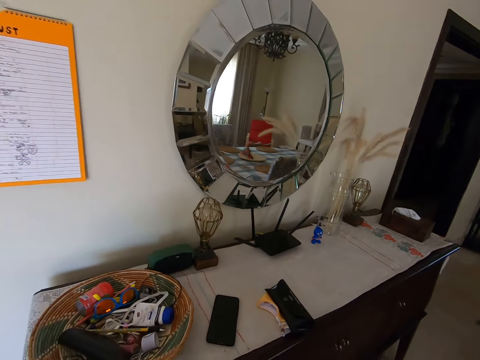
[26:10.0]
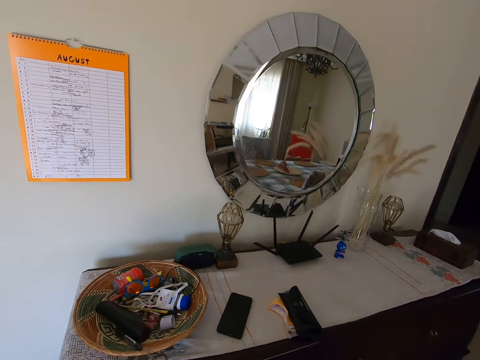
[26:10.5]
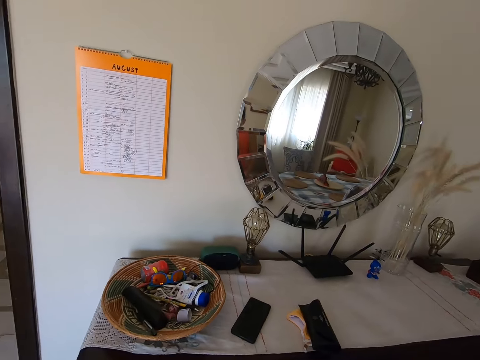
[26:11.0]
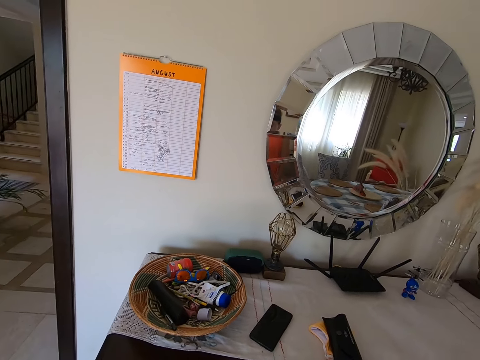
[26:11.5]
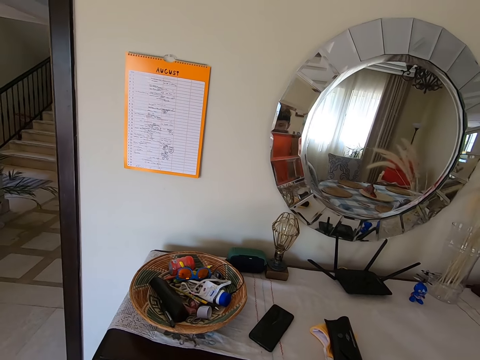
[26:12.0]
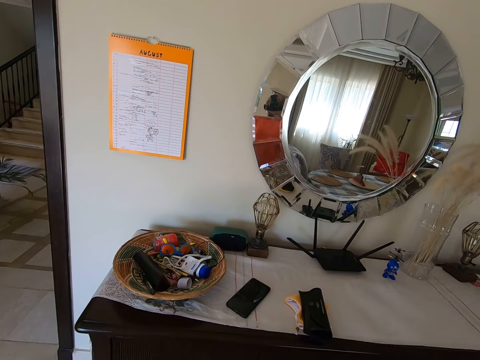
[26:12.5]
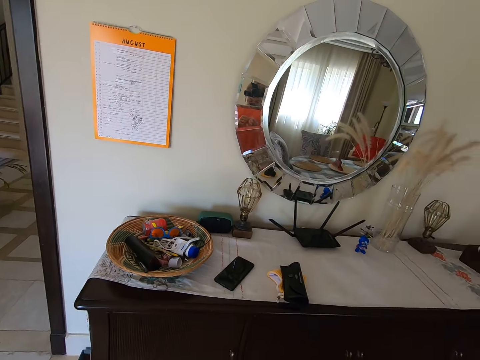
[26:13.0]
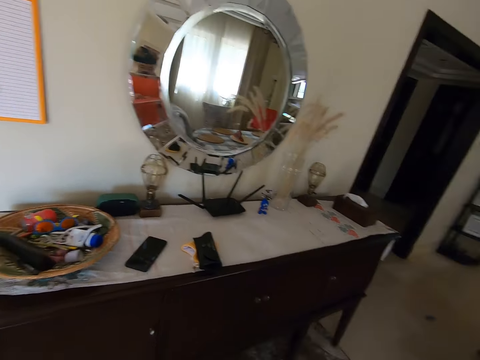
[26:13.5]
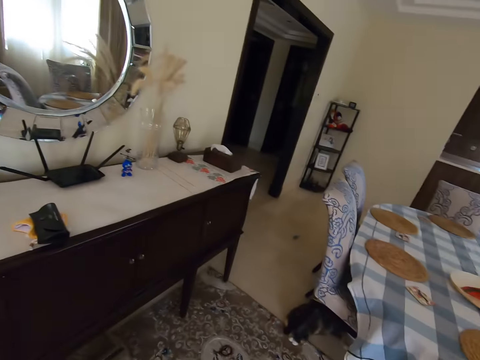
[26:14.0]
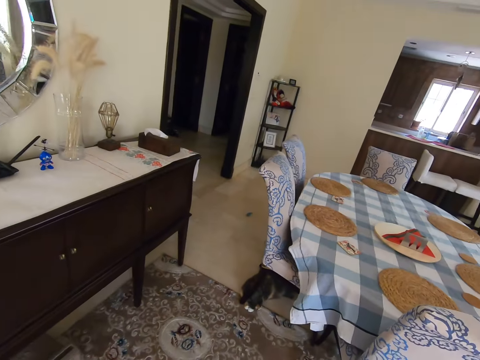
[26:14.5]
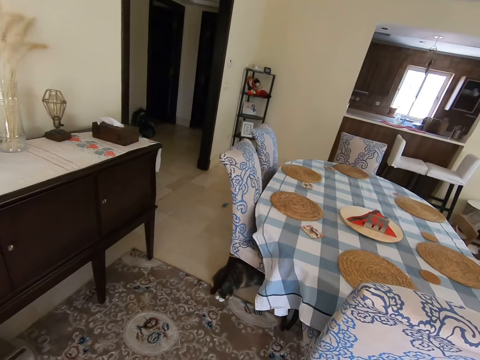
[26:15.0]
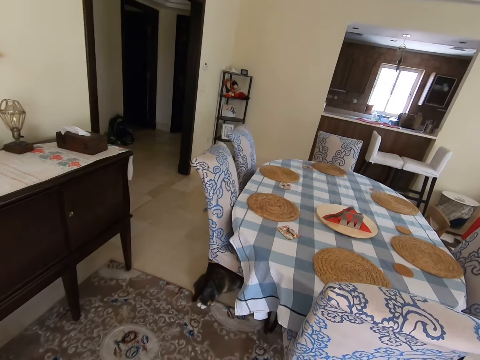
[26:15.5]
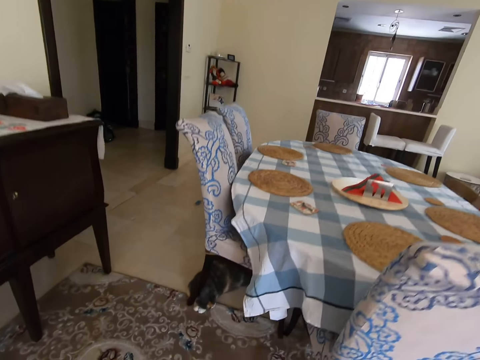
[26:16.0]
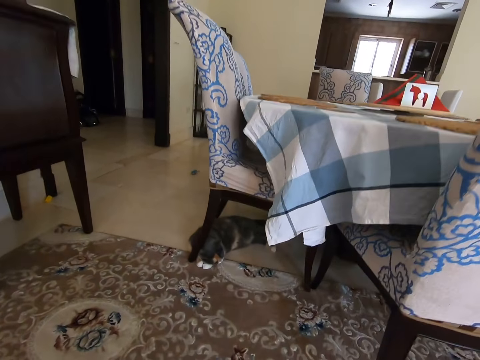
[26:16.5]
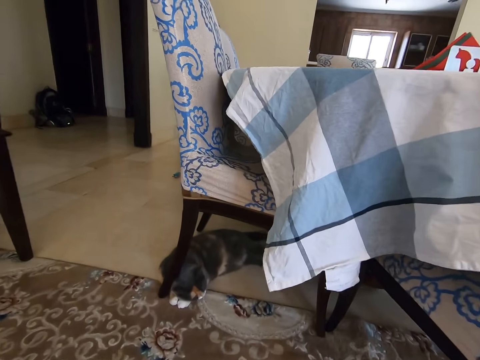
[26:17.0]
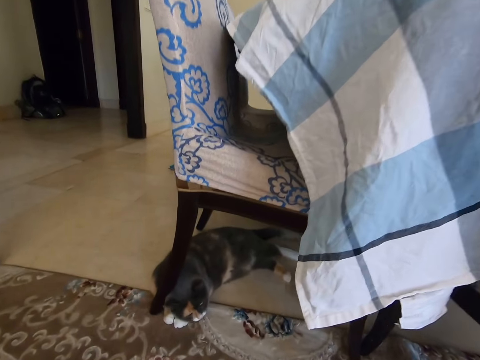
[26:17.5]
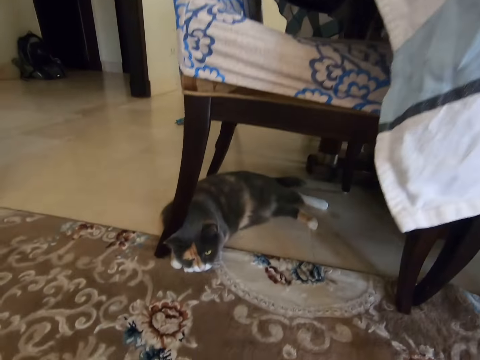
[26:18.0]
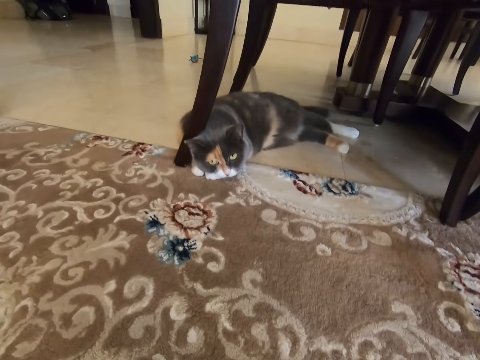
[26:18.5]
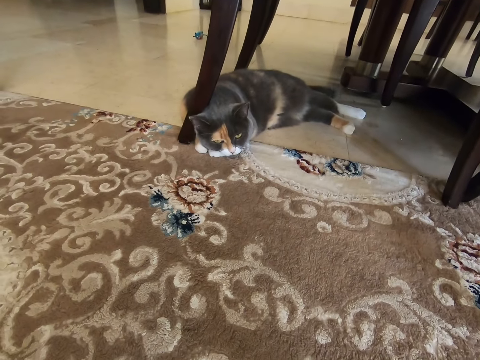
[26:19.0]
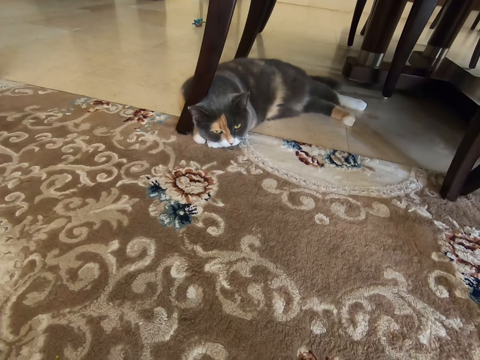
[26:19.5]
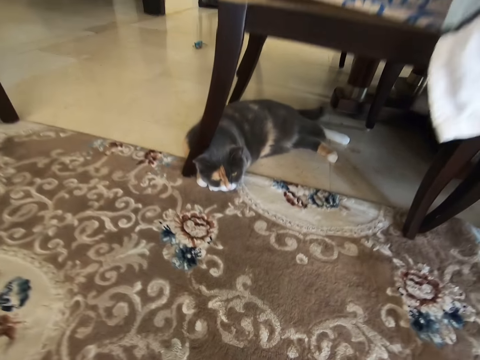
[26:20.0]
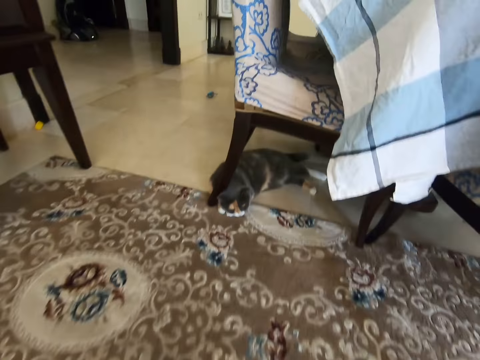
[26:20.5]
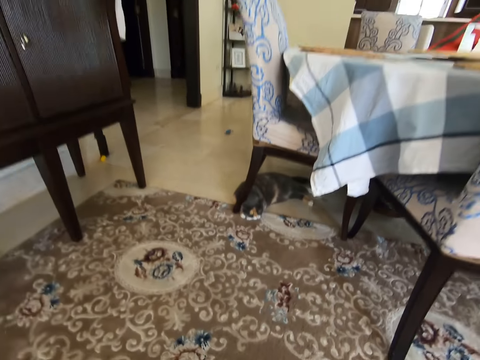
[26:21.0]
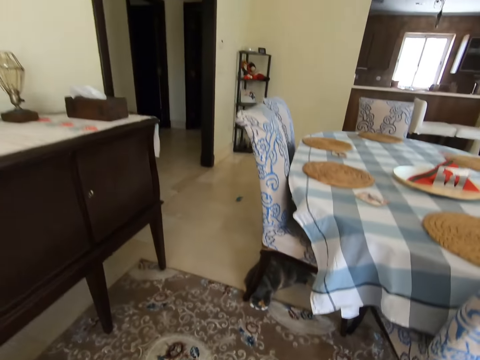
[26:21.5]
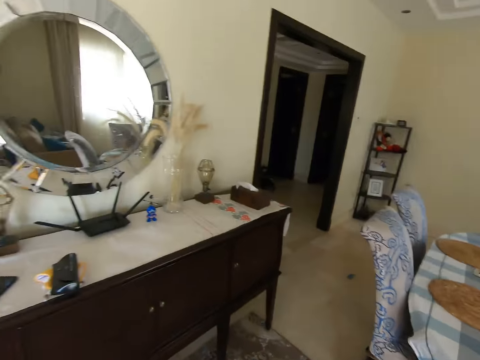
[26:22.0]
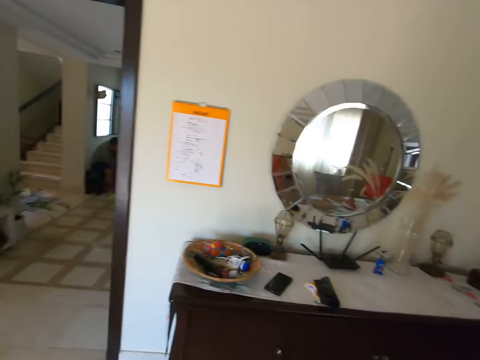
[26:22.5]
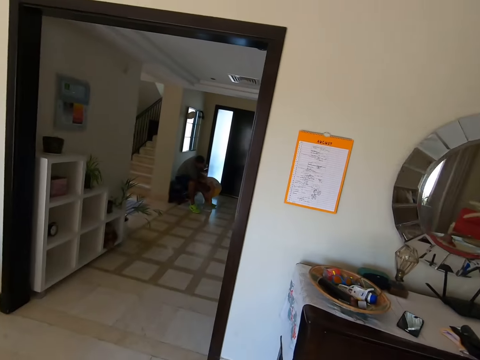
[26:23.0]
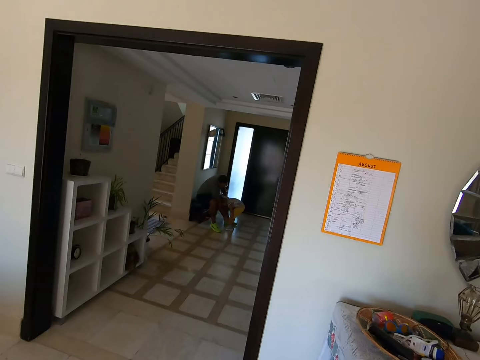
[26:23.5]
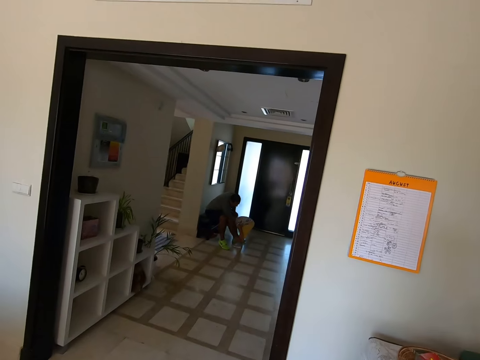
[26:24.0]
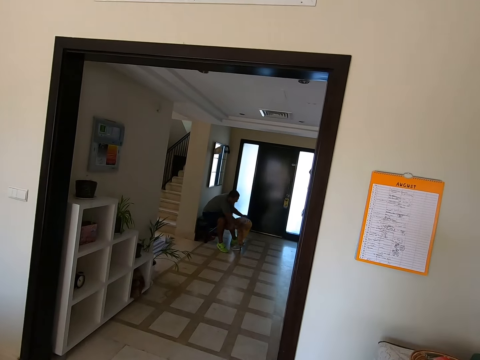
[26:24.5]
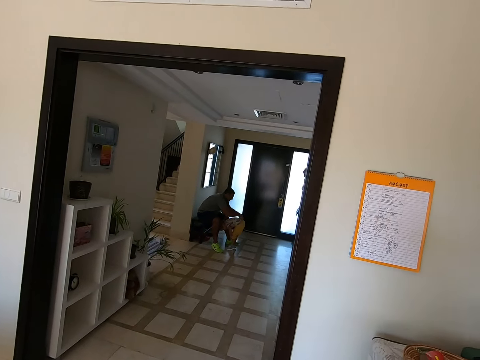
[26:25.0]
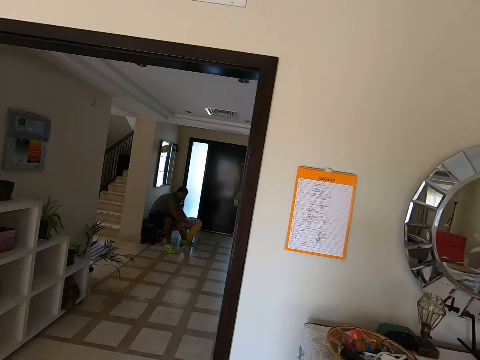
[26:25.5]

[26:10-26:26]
The camera wearer converses with a man. They look around the house. They look at the cat. They look around. They look around the house. A person makes the baby cloth. The camera wearer converses with the man.

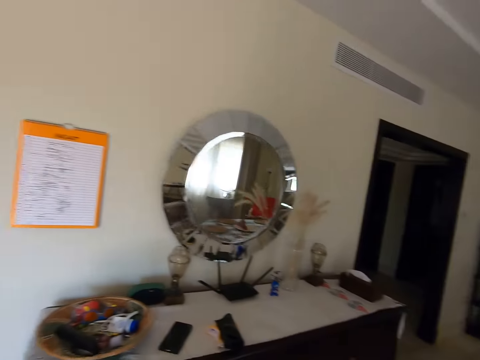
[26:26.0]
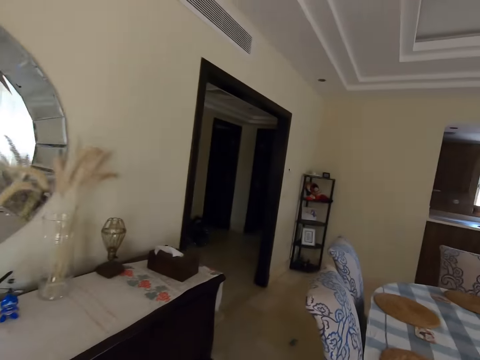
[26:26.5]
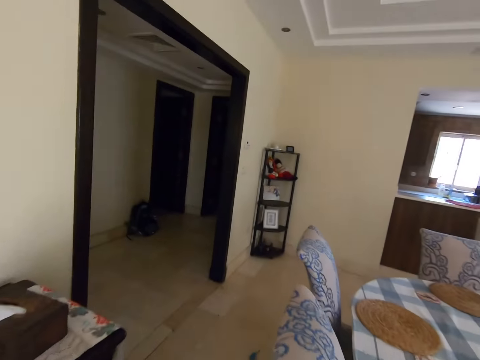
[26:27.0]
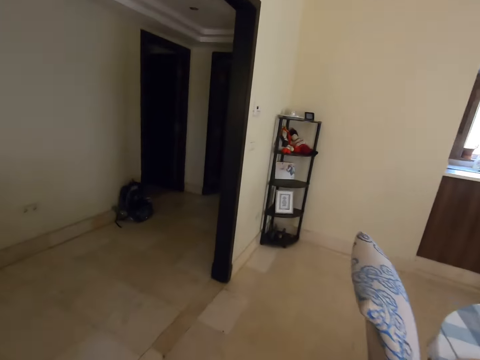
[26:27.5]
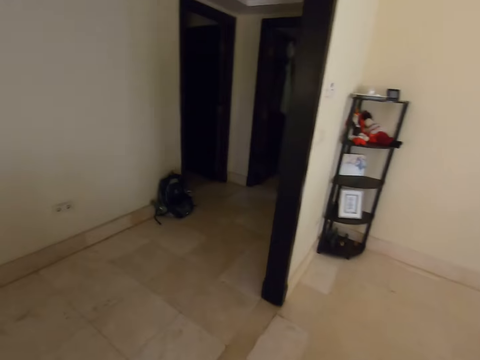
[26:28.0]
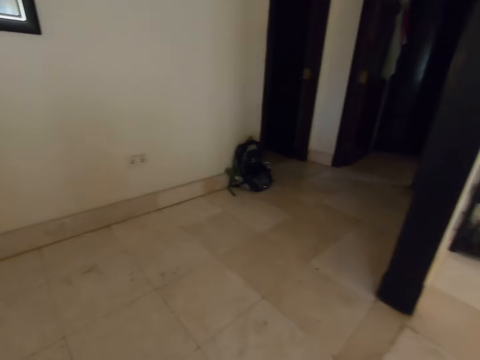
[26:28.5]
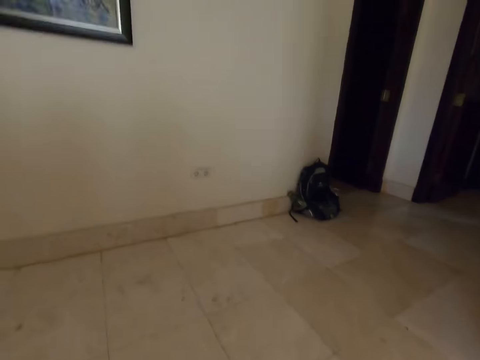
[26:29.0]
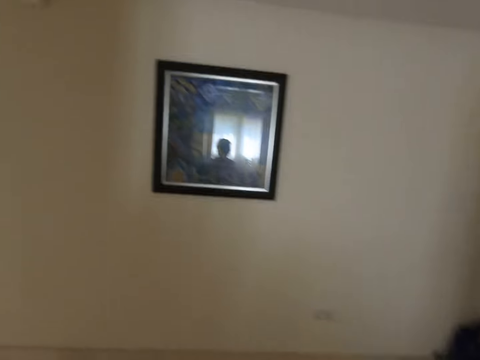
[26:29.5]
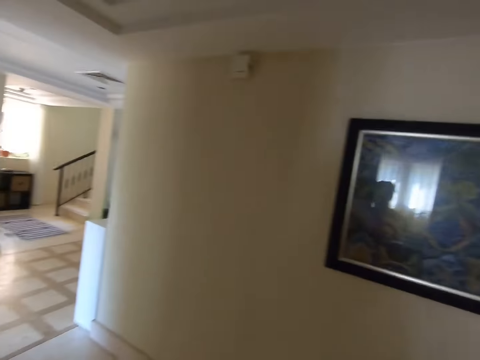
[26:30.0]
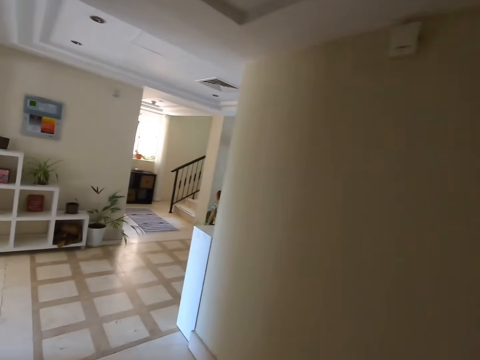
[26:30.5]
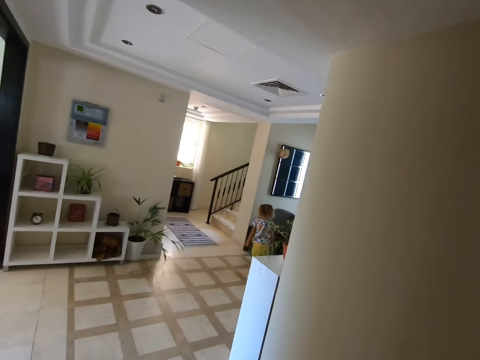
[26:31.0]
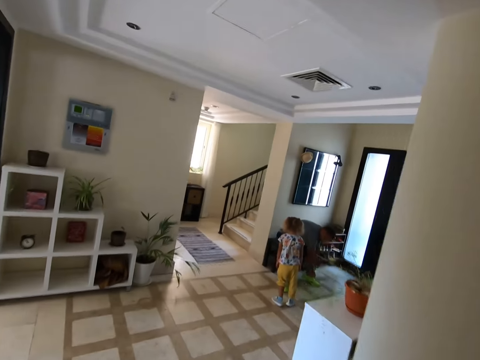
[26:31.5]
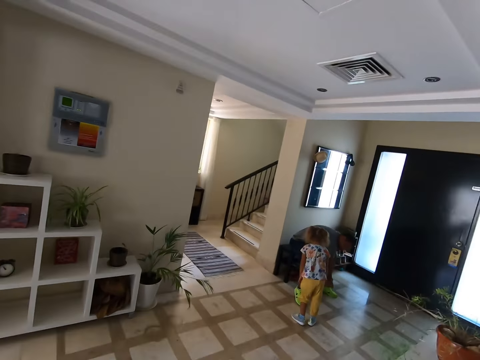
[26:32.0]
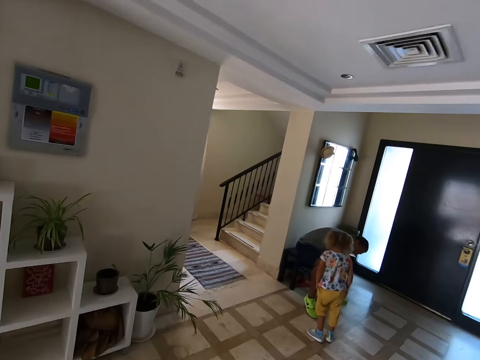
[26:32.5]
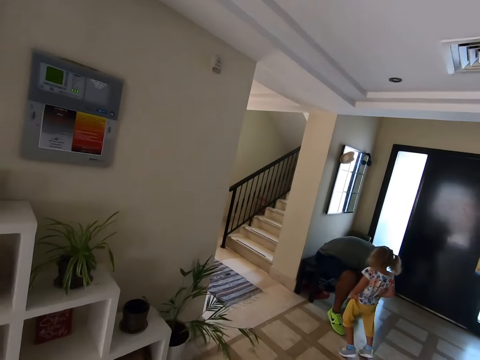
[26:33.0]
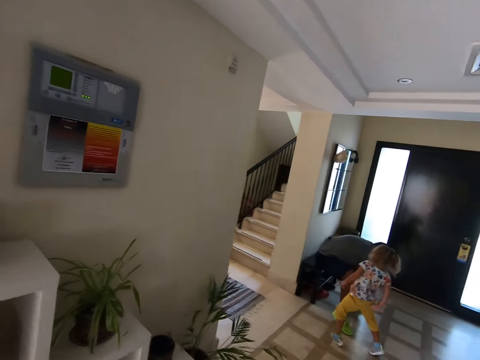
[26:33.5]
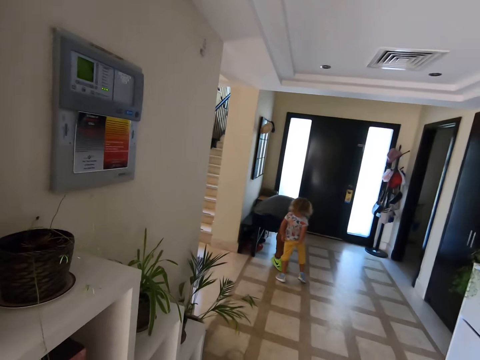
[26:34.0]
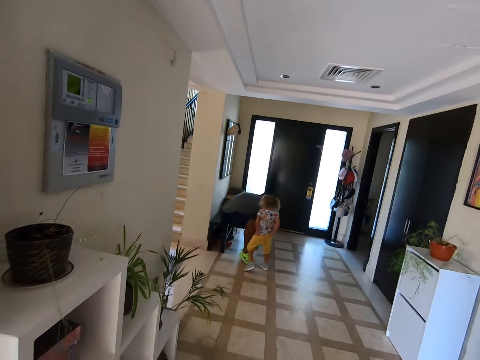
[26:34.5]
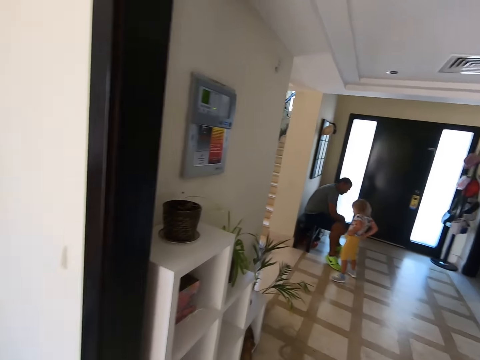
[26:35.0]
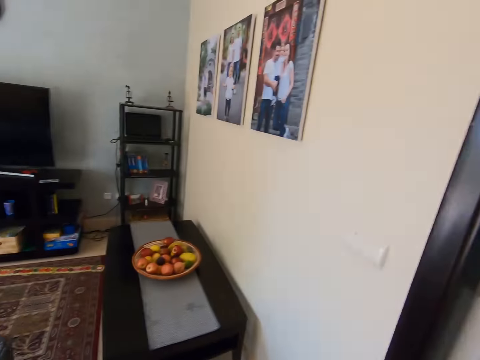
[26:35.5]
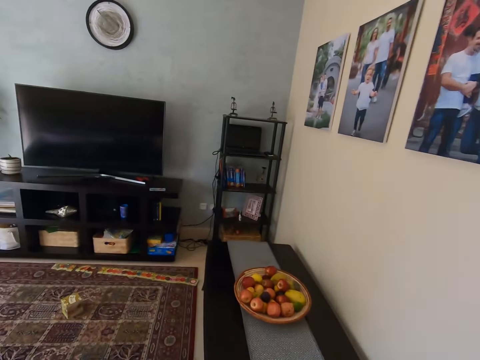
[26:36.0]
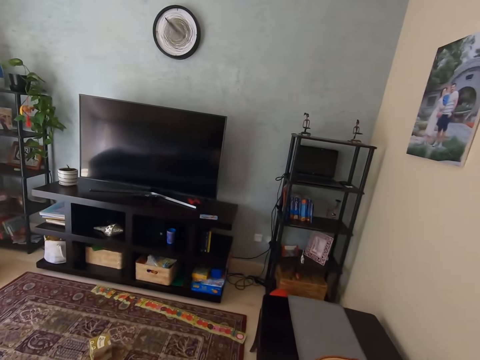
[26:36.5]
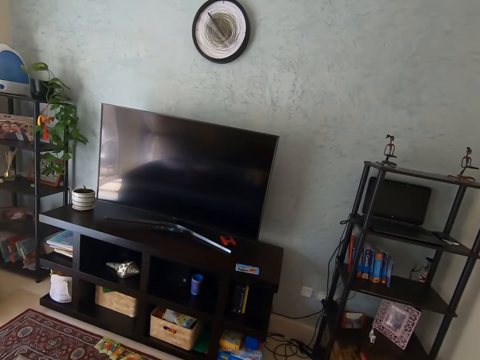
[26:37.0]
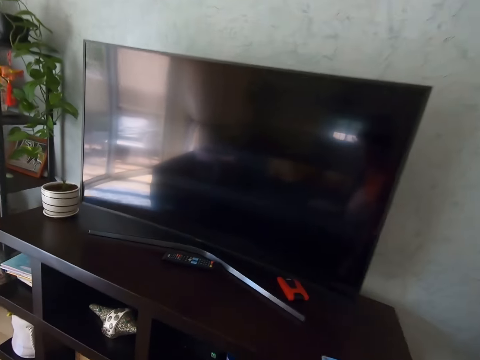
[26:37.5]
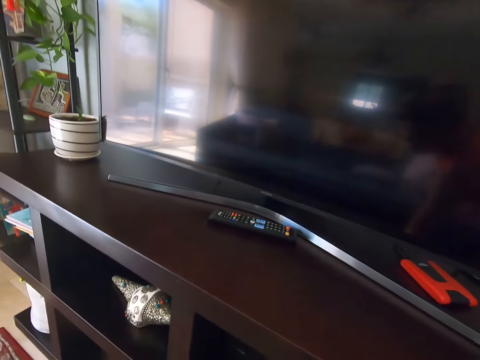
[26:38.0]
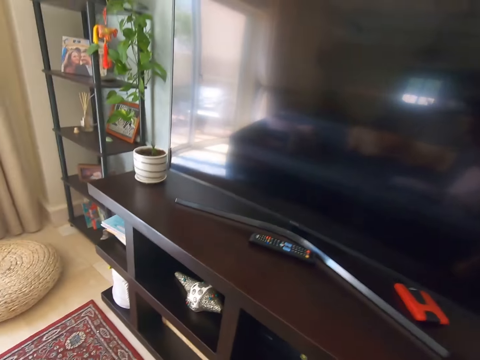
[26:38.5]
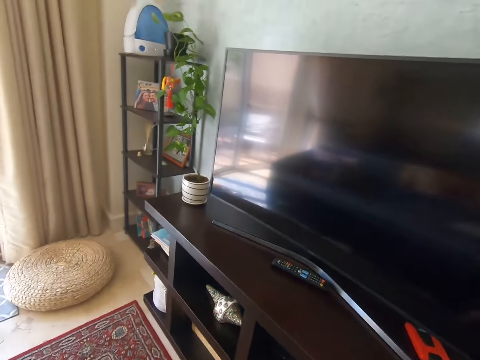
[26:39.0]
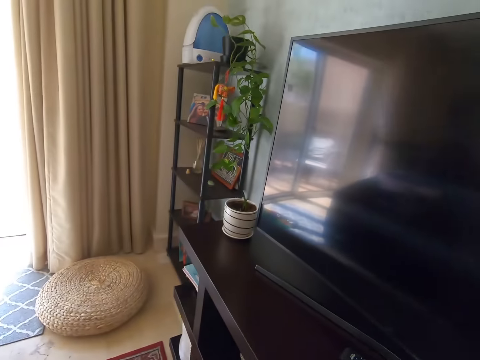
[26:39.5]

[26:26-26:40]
The camera wearer walks around the house. They walk around the house again. They pick something from the television stand.
